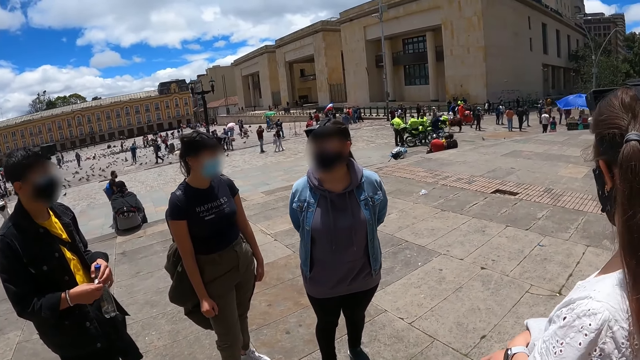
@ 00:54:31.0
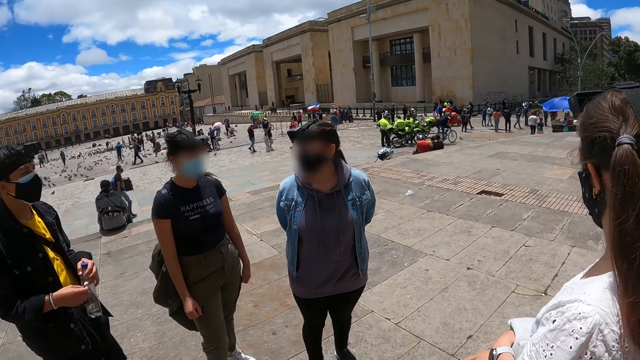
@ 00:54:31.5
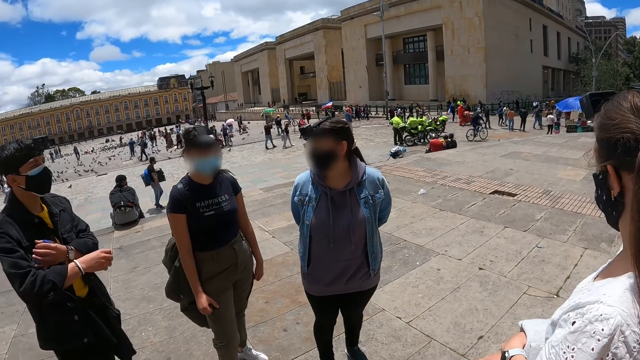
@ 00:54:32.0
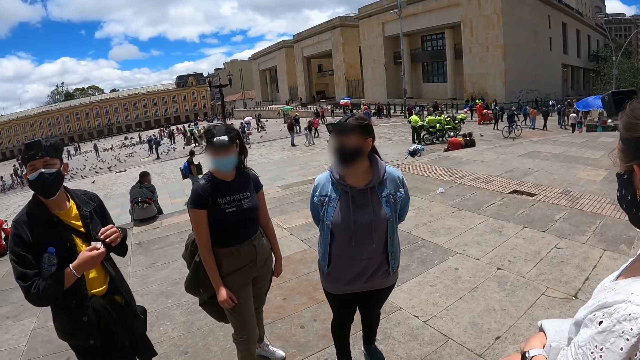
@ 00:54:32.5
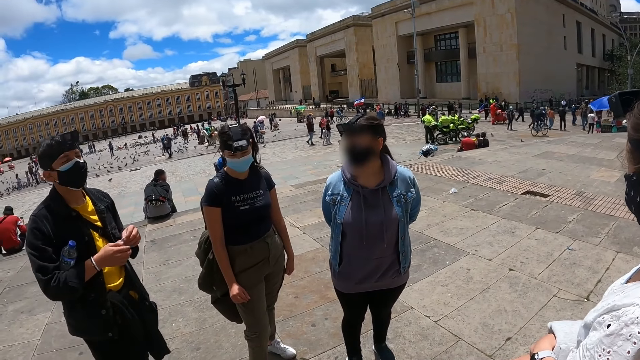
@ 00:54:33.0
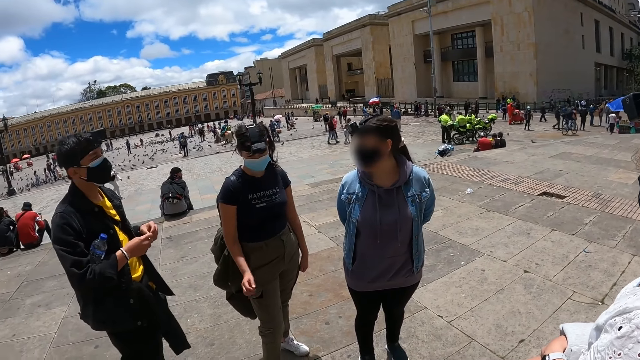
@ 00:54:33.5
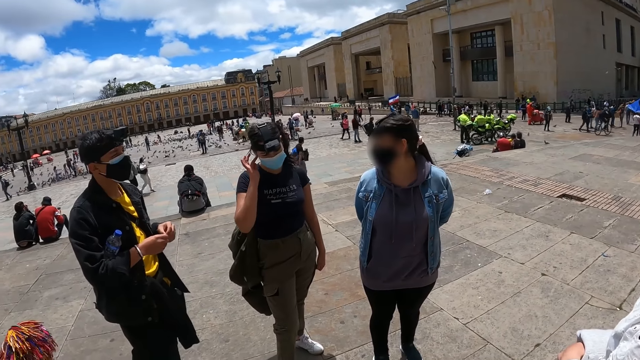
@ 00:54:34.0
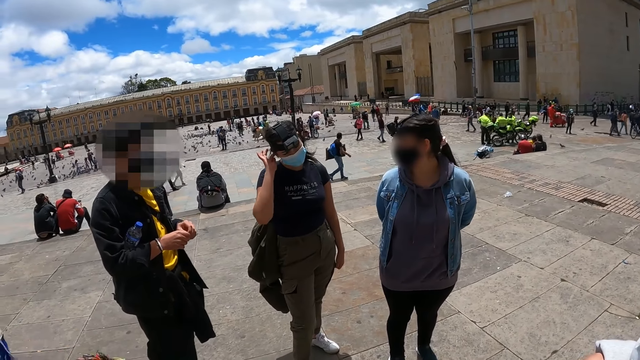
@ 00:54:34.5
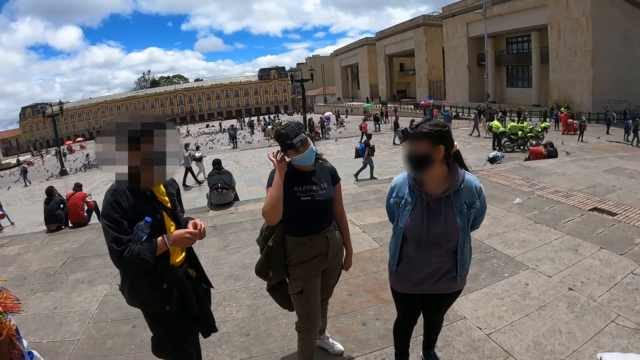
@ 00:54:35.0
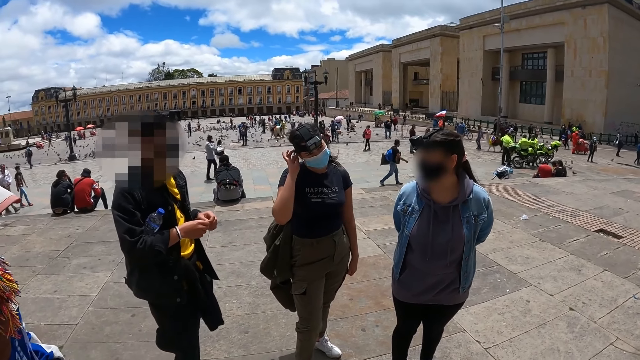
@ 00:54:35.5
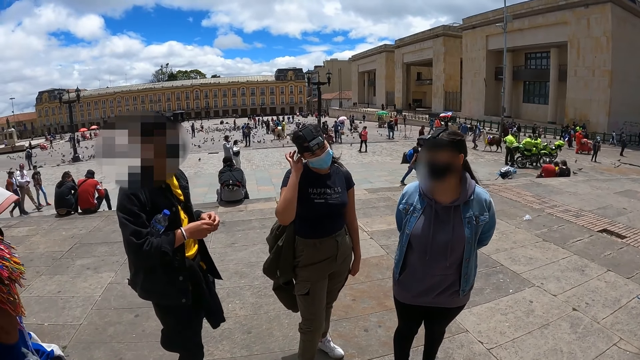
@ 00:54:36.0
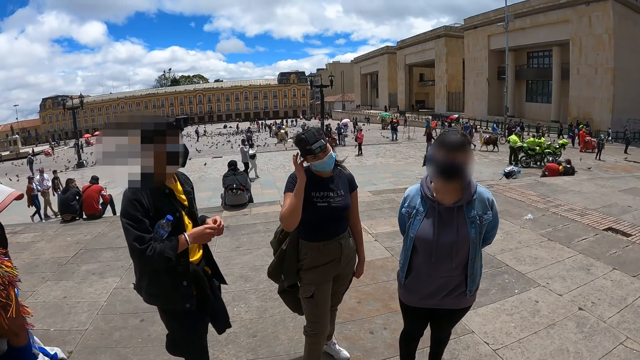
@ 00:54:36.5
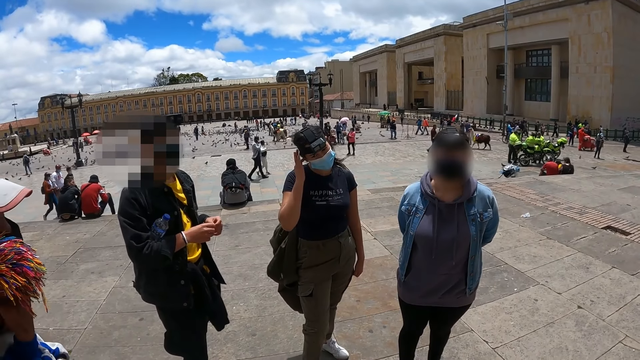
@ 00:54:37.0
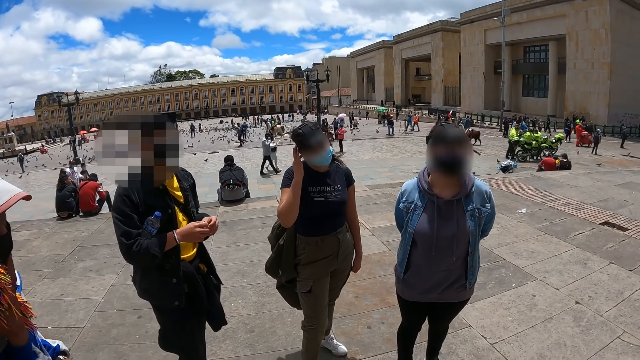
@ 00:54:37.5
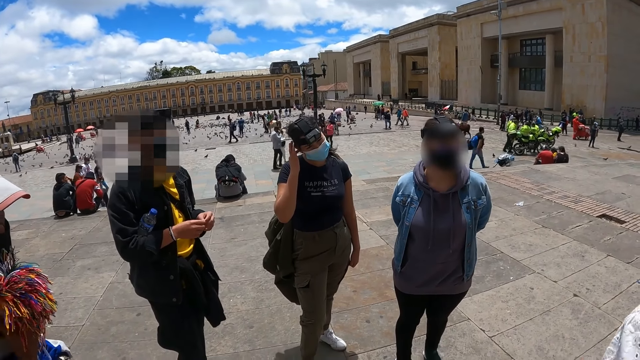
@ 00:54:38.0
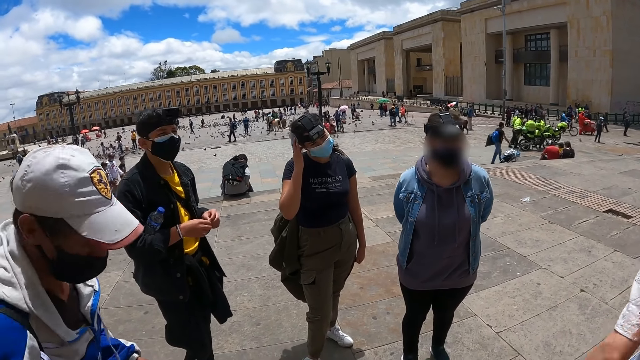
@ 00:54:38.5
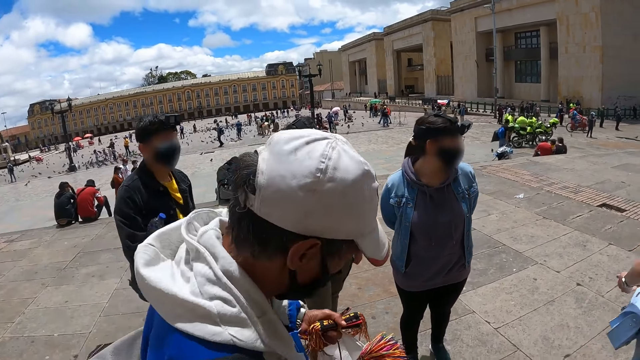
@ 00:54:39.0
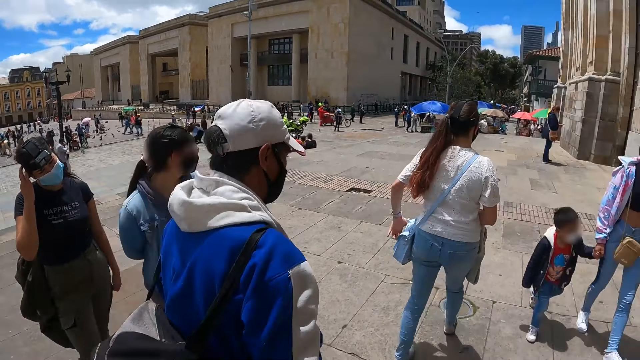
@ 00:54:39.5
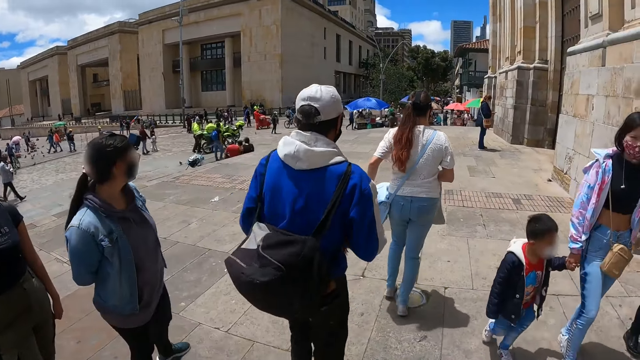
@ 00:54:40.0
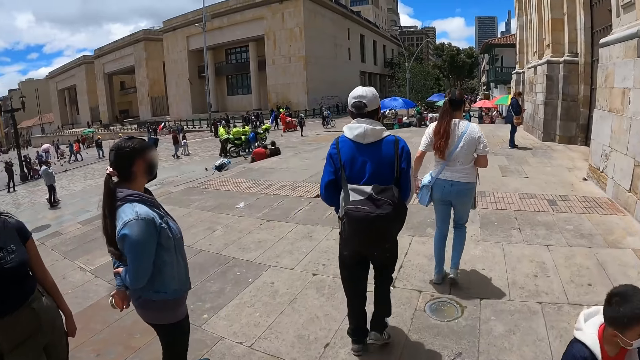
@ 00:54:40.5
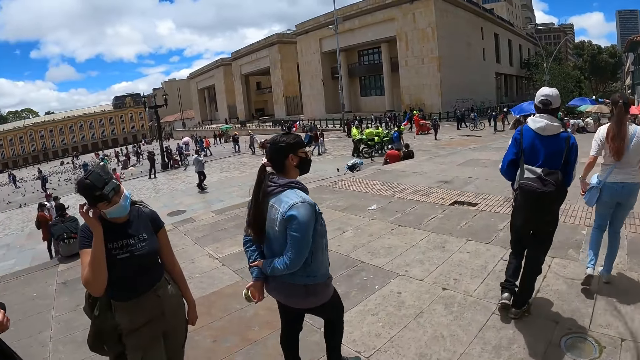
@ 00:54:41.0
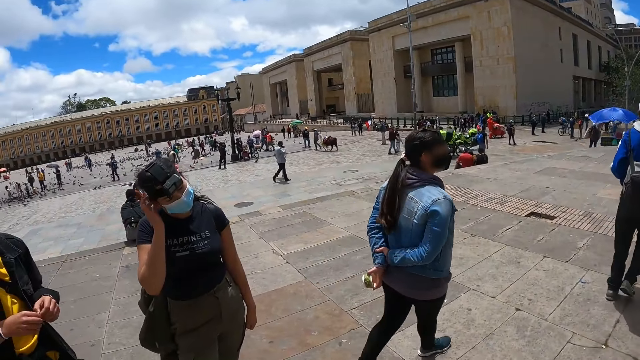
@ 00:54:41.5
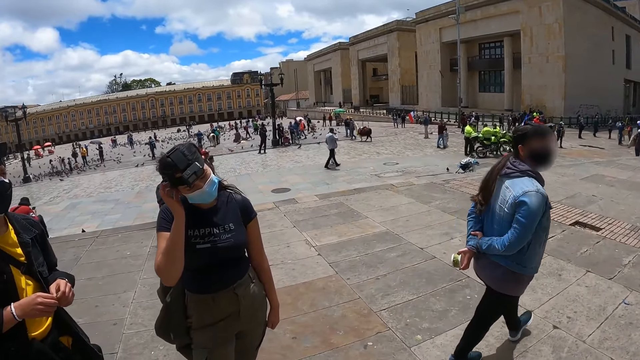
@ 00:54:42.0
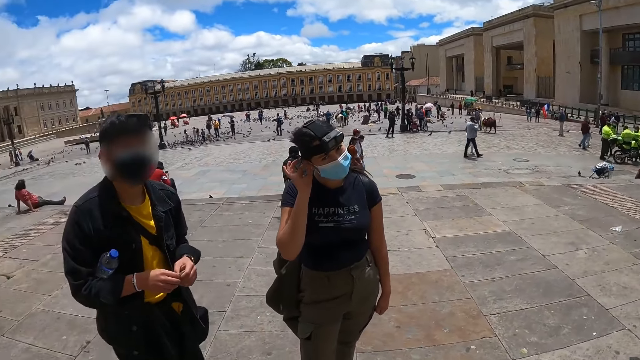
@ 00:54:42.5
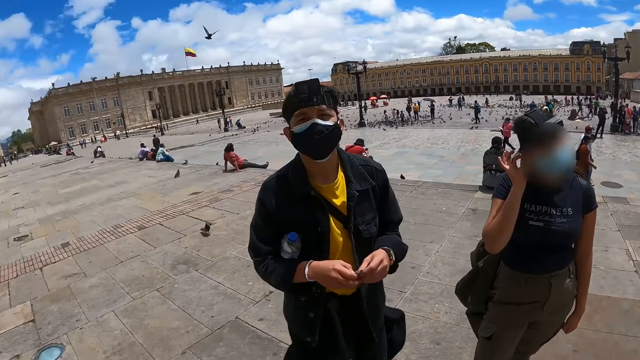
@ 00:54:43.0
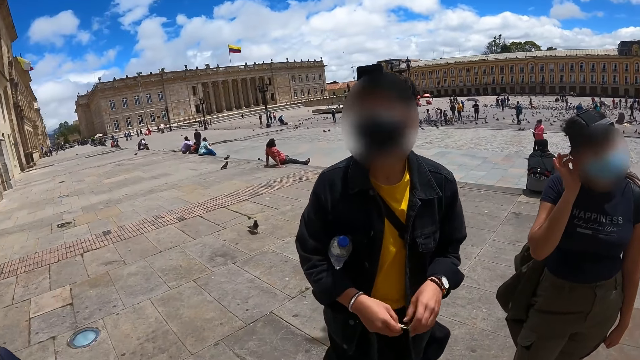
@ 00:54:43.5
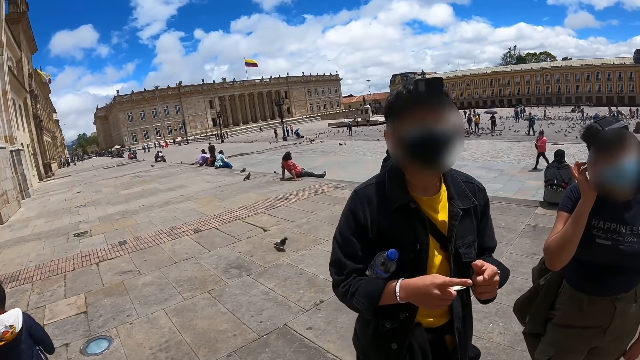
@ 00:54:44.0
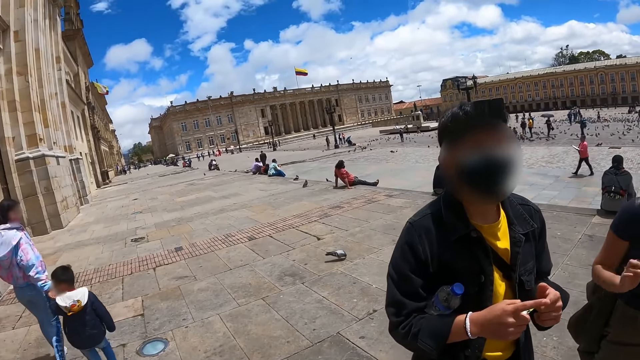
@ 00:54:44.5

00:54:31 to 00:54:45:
The camera wearer looks right. A person puts the bottle of water at the armpit. The person moves the card on the hand. Another person moves the hand on the ear. The camera wearer looks forward. A third person moves the hand with the shoe lace and moves the hand to the face. A fourth person walks with the third person. The third person walks from a fifth person. The camera wearer turns right. A sixth person walks towards the fifth person. A seventh person follows the third person. The camera wearer turns left. They look forward and turn left. A man converses with the camera wearer. The first person moves the hands together.

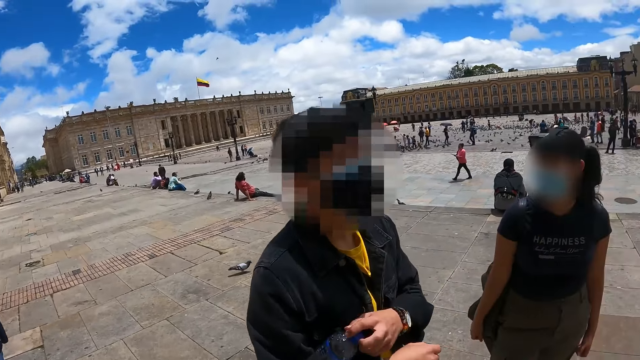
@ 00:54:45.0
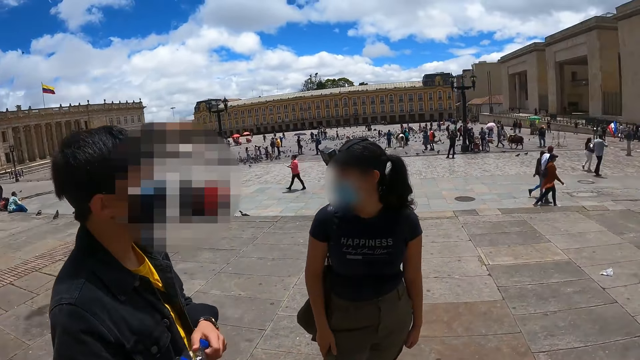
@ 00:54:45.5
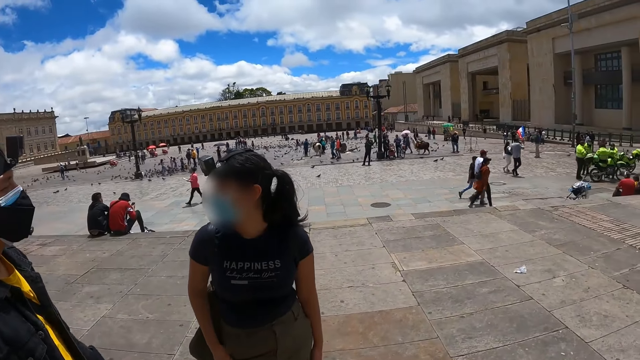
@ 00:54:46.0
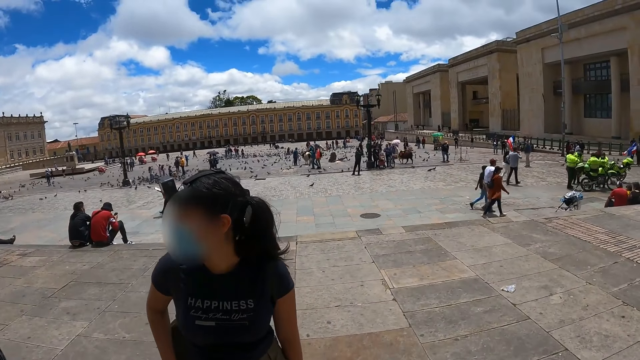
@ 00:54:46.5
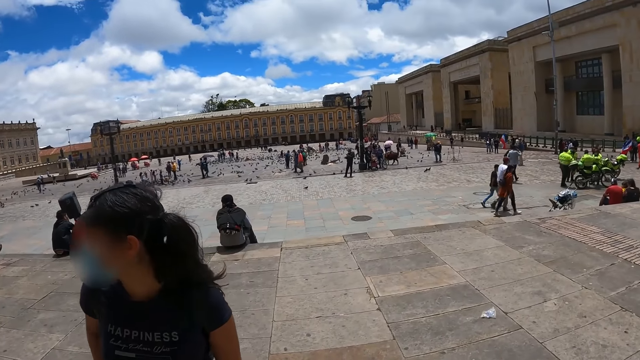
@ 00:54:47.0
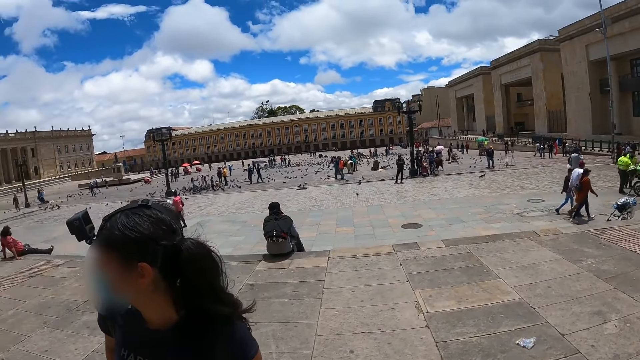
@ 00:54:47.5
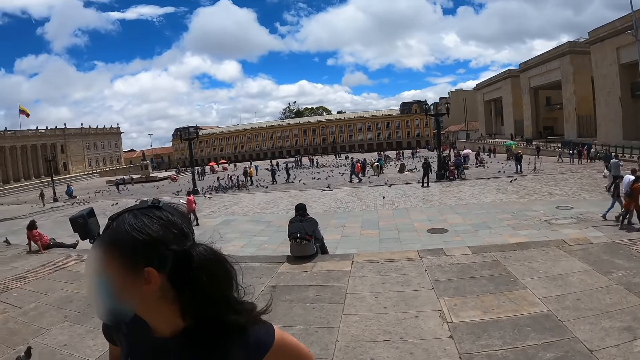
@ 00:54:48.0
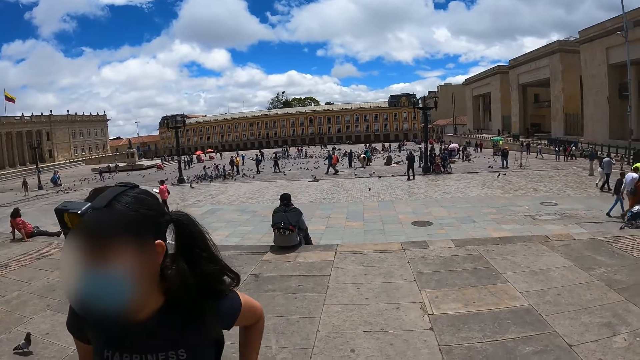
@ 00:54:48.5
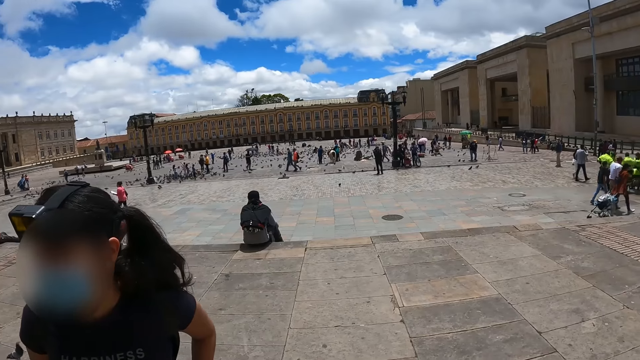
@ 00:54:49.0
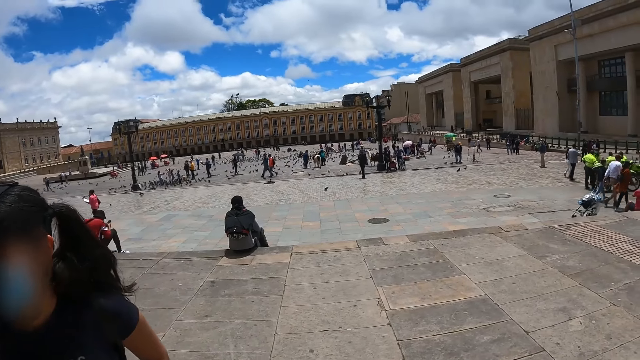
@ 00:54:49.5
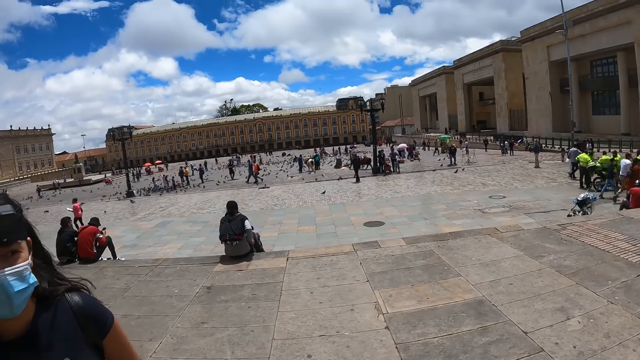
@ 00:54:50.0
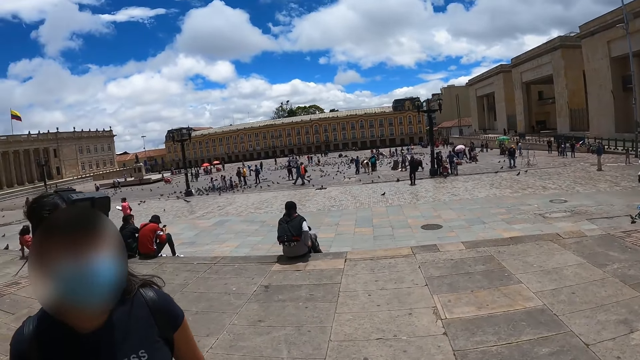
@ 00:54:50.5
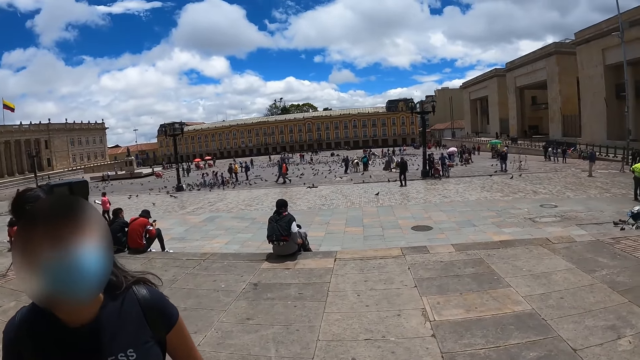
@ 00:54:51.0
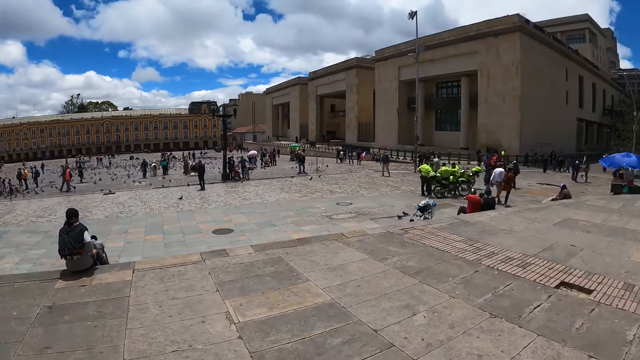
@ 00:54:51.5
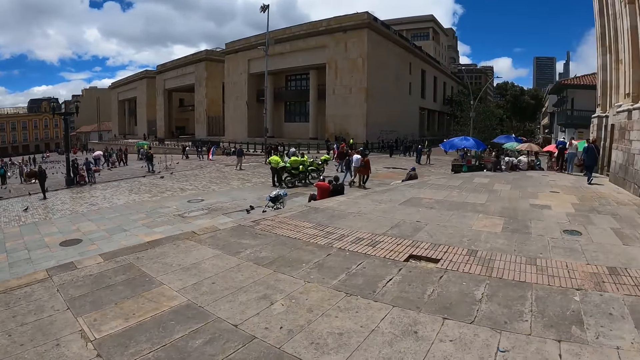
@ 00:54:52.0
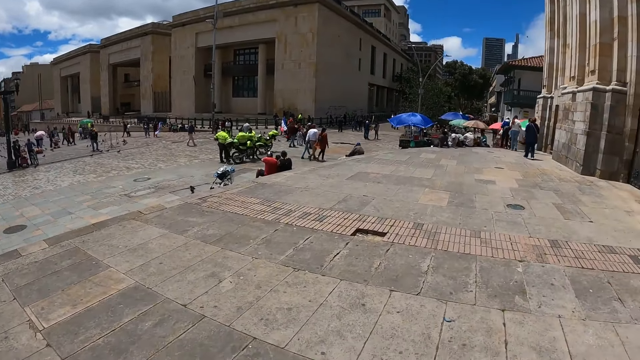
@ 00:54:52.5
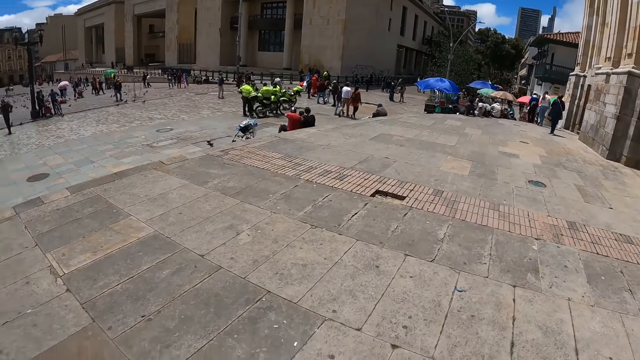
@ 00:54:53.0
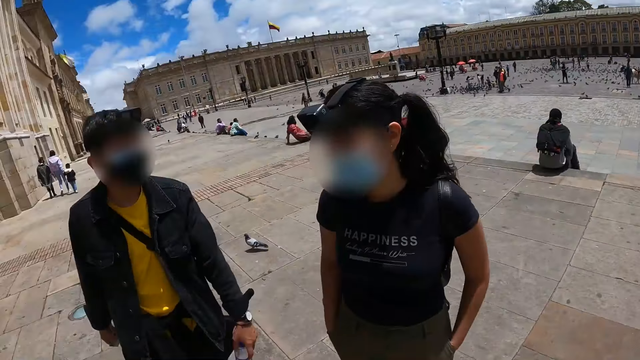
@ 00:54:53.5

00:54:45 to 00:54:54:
The second person moves the hand from the ear. The camera wearer turns right and looks forward. The second person moves the hand on the trouser. The camera wearer converses with a woman. They turn right and turn left.
